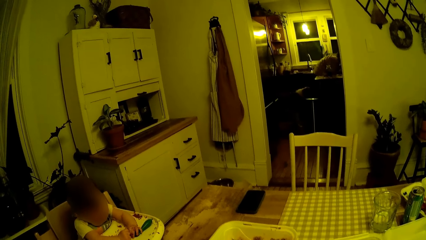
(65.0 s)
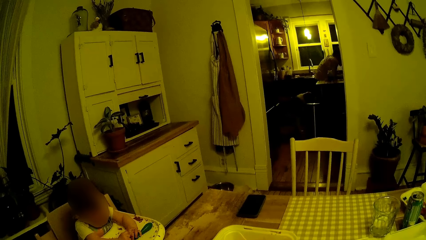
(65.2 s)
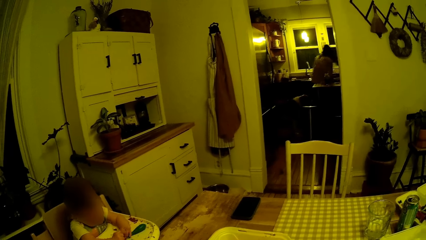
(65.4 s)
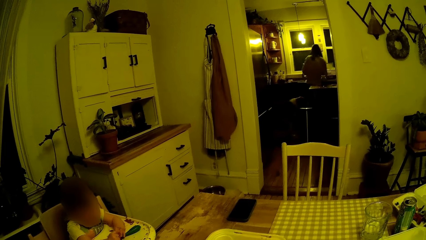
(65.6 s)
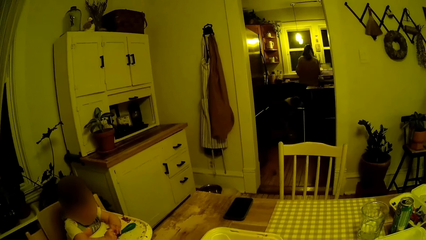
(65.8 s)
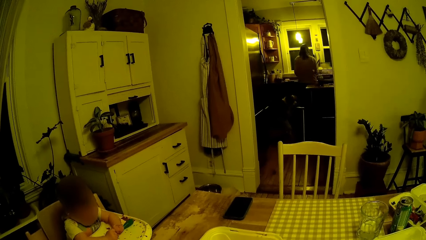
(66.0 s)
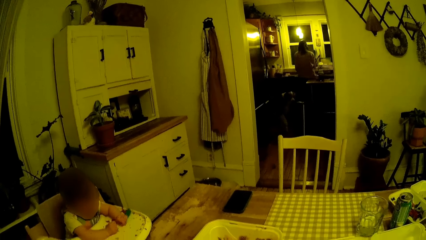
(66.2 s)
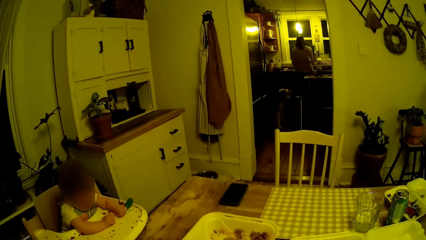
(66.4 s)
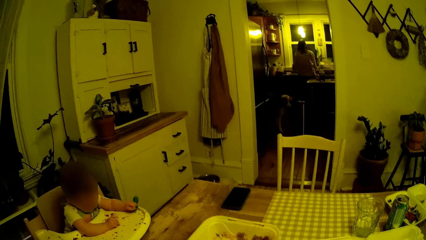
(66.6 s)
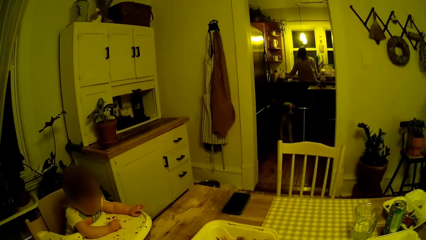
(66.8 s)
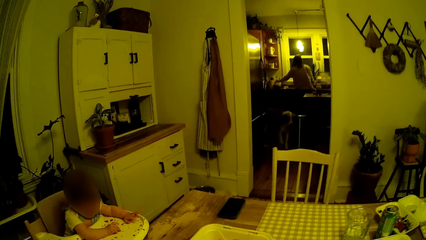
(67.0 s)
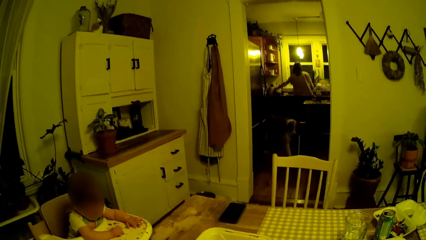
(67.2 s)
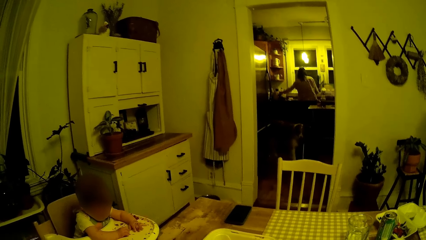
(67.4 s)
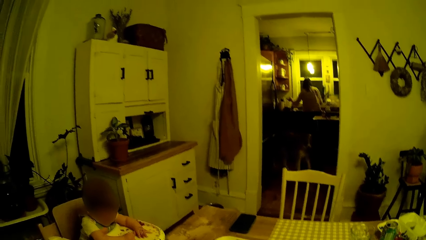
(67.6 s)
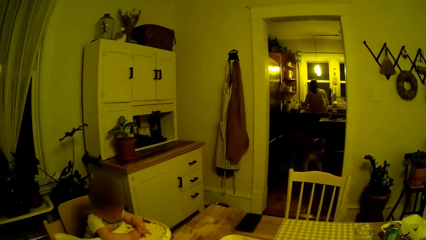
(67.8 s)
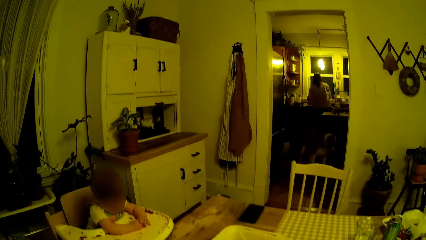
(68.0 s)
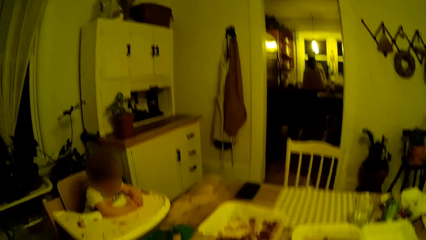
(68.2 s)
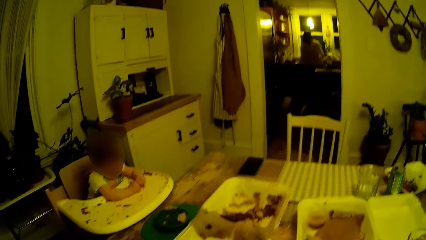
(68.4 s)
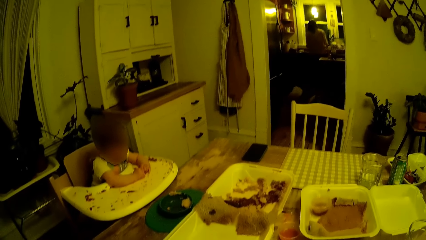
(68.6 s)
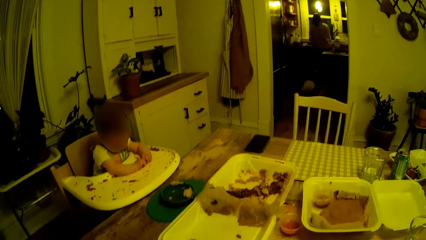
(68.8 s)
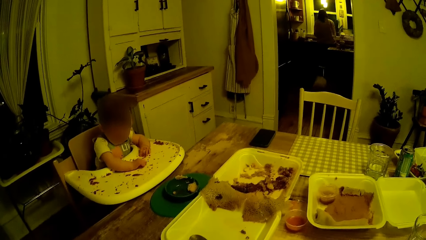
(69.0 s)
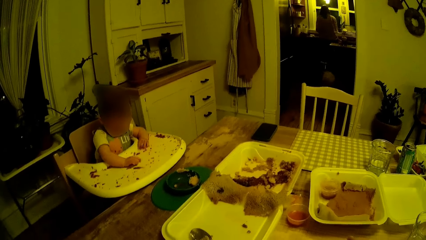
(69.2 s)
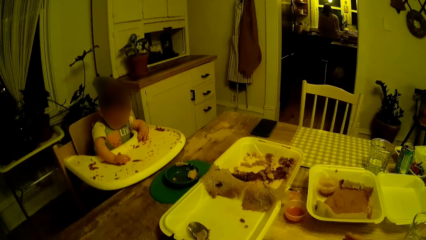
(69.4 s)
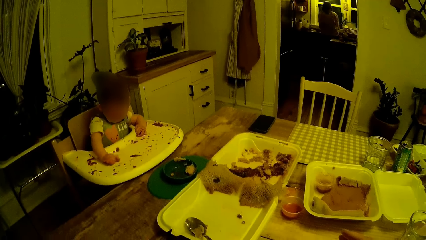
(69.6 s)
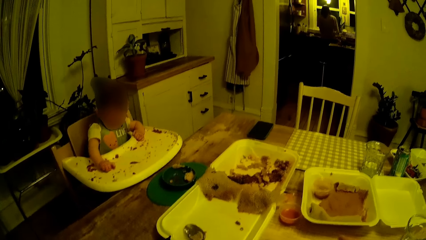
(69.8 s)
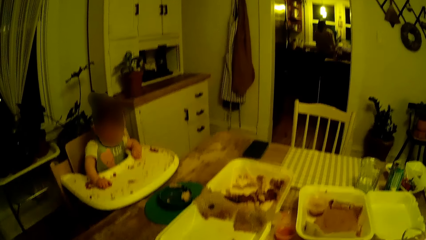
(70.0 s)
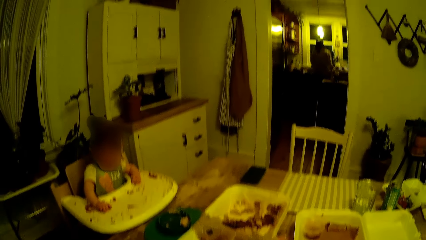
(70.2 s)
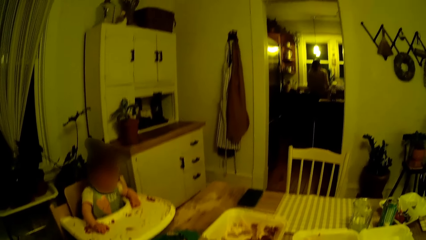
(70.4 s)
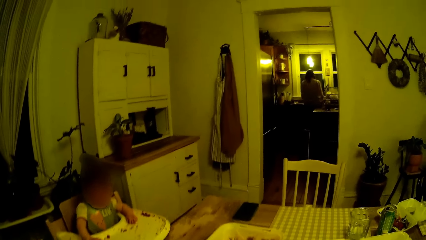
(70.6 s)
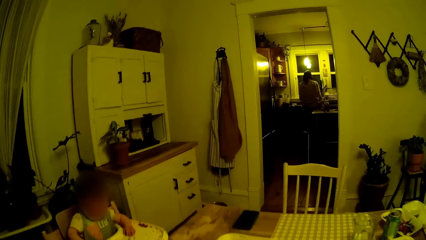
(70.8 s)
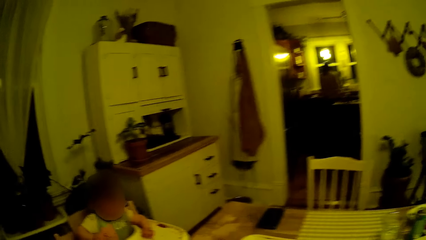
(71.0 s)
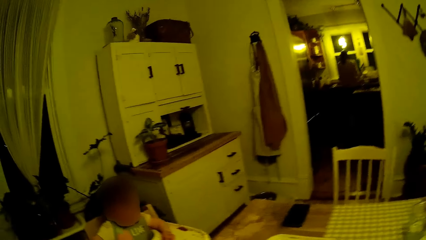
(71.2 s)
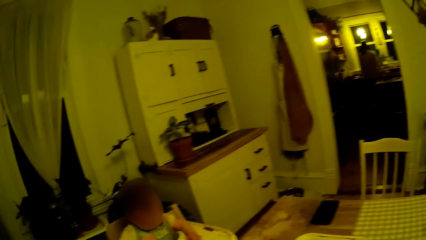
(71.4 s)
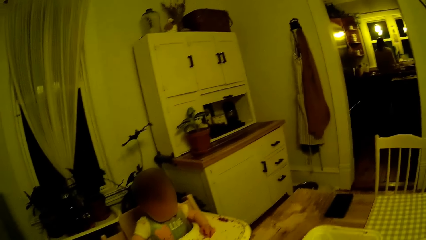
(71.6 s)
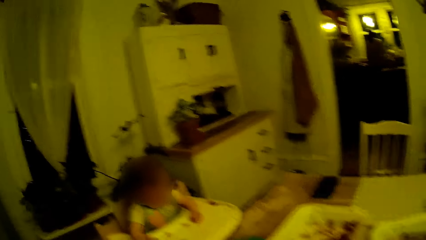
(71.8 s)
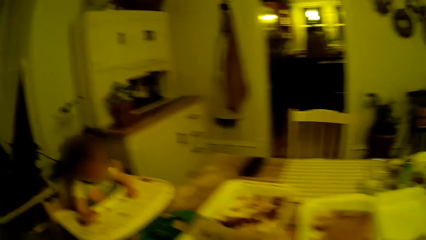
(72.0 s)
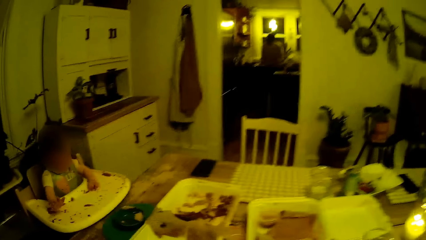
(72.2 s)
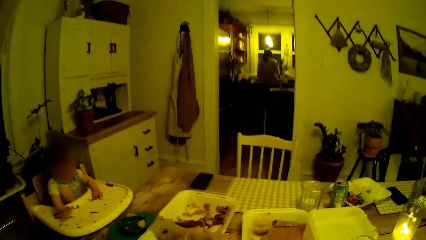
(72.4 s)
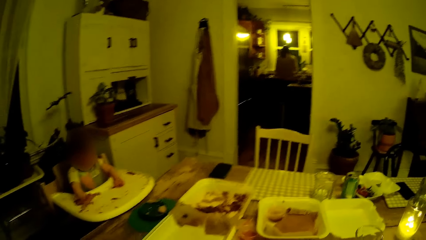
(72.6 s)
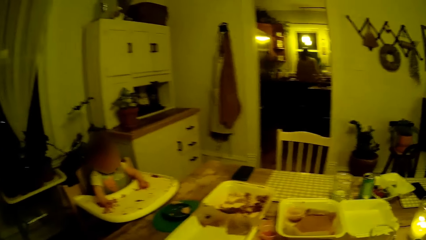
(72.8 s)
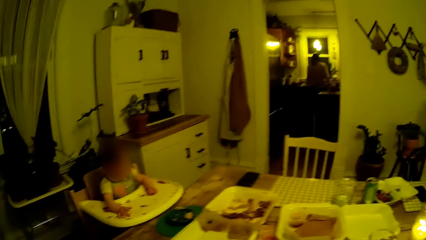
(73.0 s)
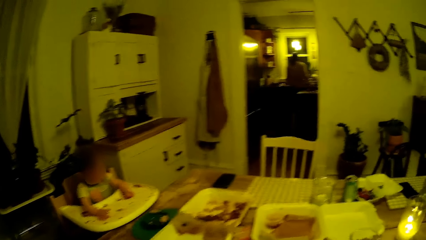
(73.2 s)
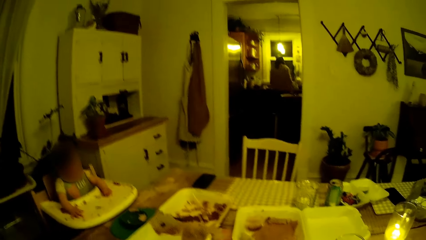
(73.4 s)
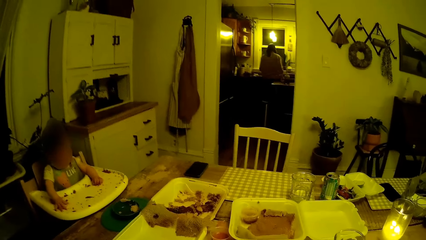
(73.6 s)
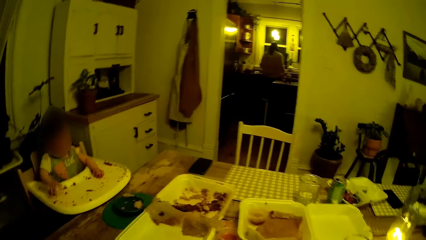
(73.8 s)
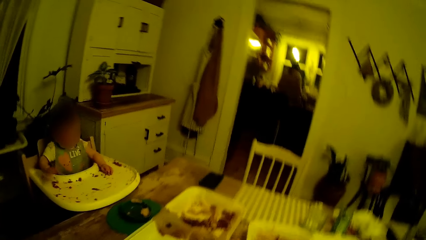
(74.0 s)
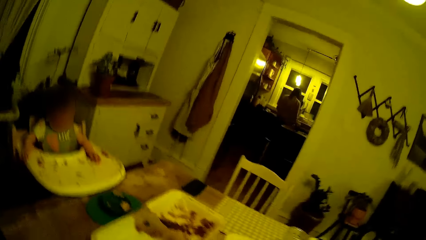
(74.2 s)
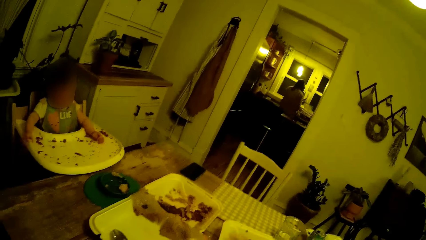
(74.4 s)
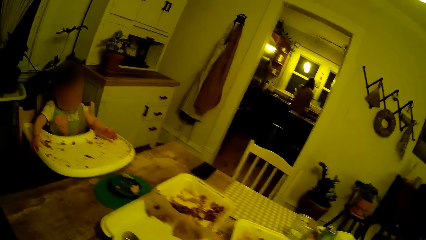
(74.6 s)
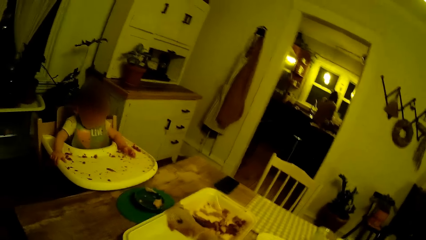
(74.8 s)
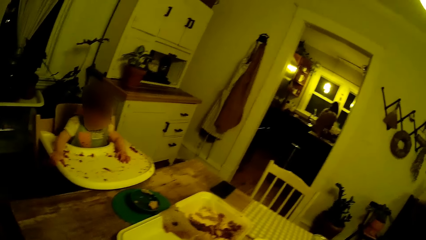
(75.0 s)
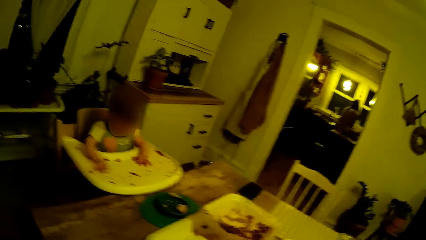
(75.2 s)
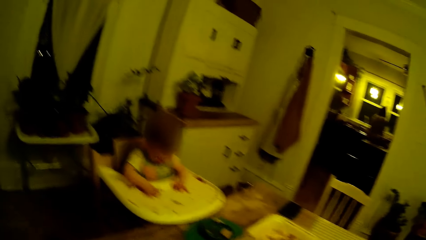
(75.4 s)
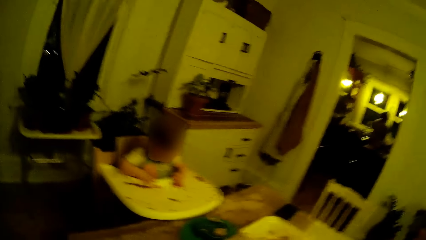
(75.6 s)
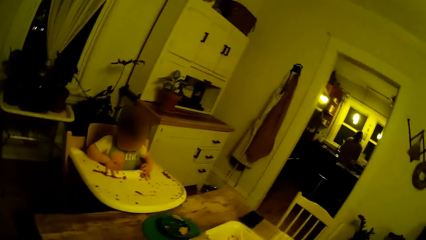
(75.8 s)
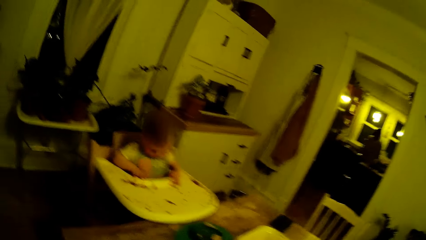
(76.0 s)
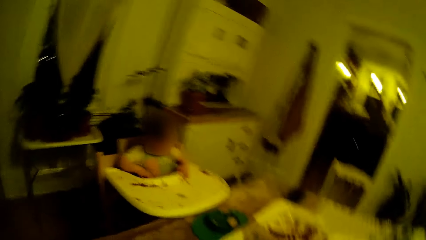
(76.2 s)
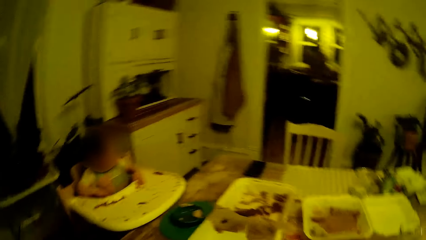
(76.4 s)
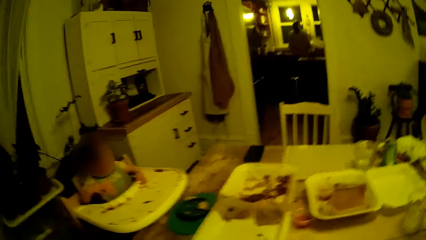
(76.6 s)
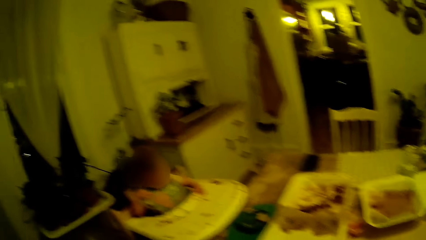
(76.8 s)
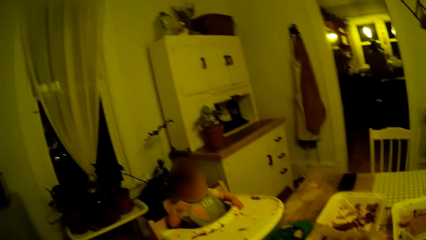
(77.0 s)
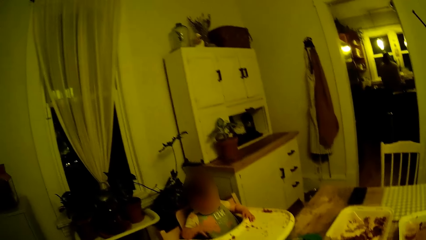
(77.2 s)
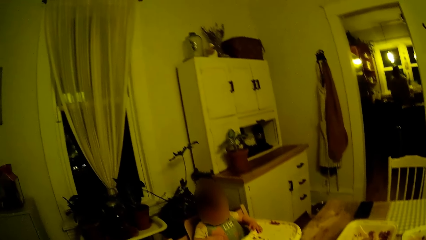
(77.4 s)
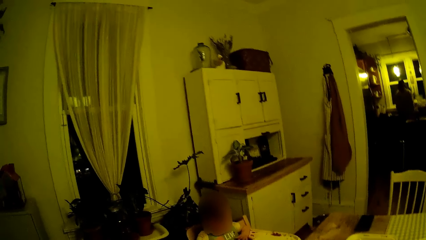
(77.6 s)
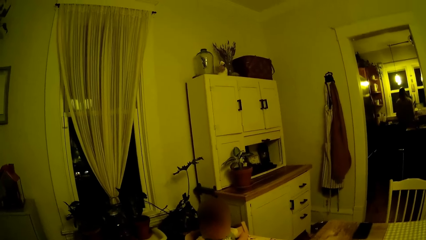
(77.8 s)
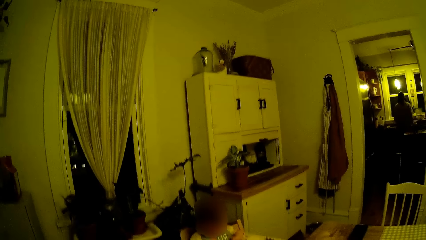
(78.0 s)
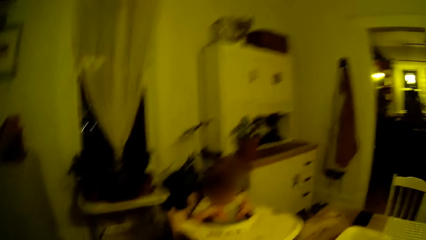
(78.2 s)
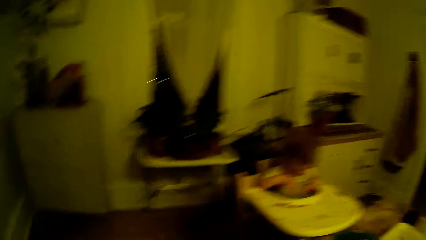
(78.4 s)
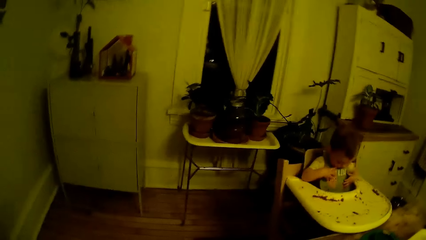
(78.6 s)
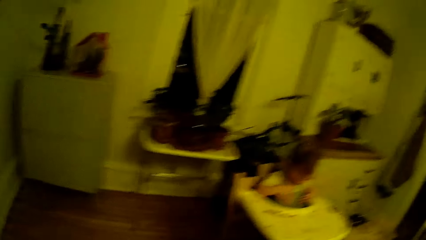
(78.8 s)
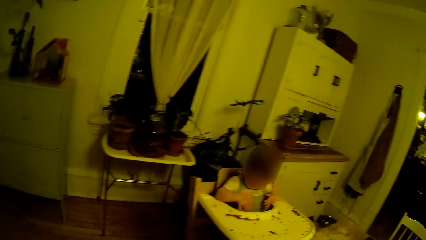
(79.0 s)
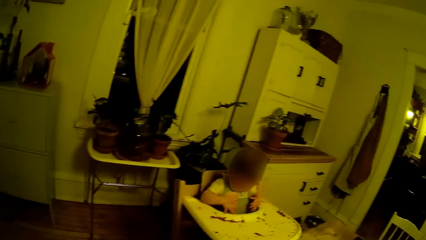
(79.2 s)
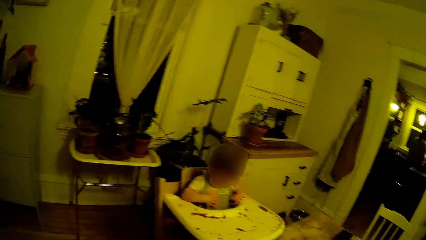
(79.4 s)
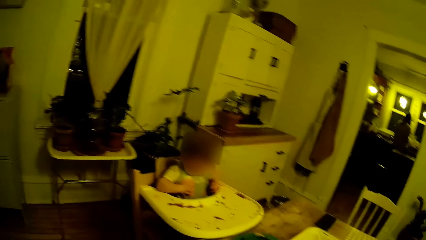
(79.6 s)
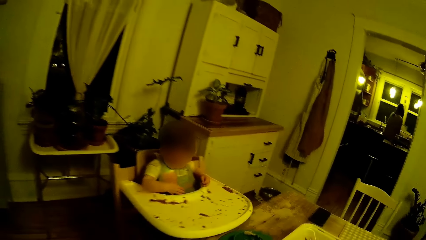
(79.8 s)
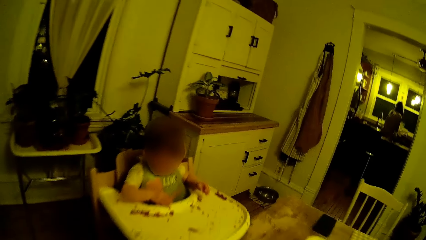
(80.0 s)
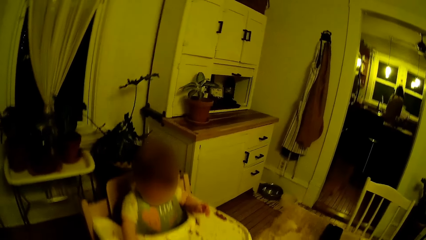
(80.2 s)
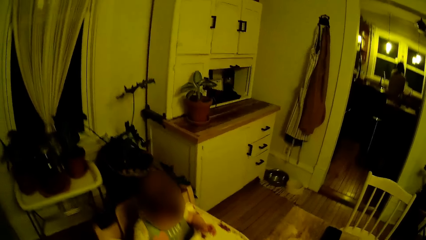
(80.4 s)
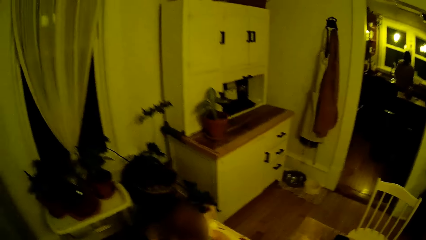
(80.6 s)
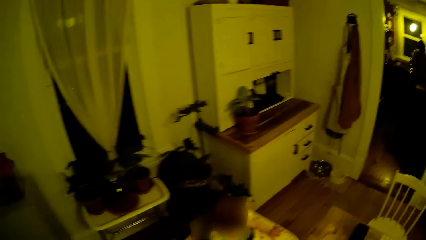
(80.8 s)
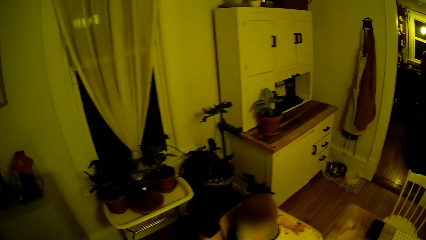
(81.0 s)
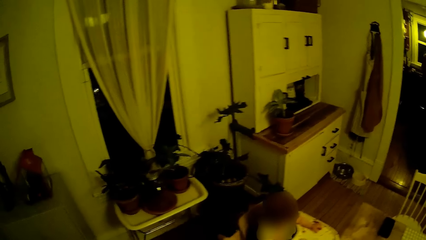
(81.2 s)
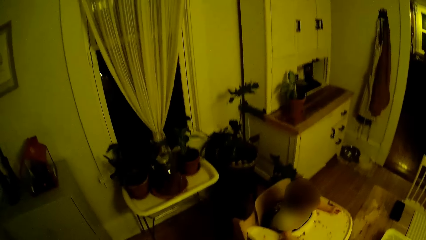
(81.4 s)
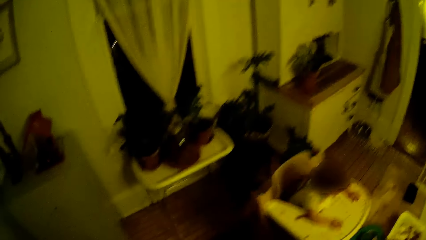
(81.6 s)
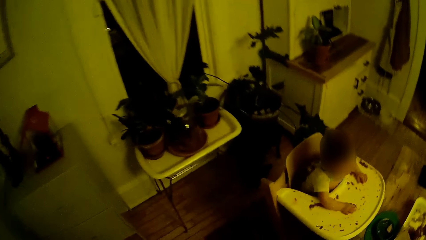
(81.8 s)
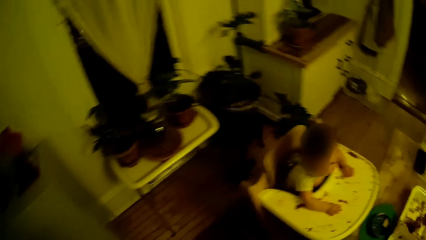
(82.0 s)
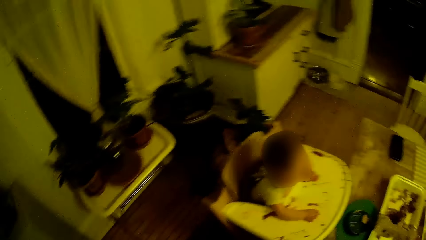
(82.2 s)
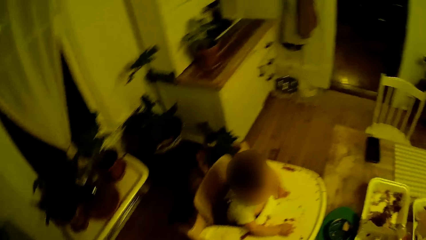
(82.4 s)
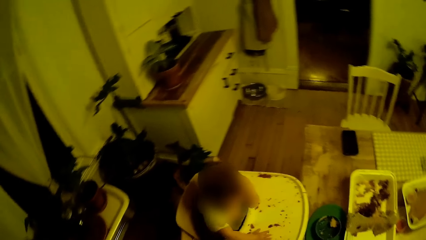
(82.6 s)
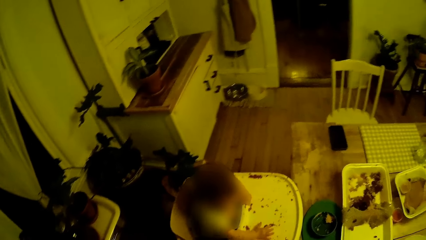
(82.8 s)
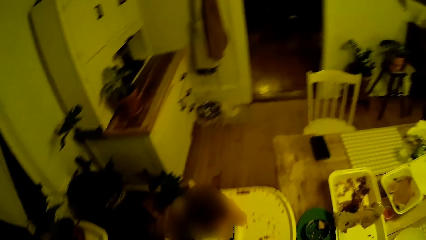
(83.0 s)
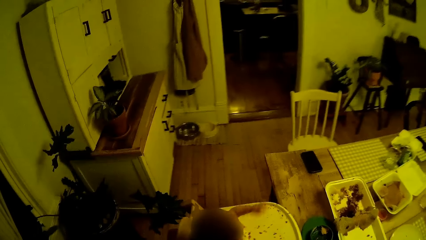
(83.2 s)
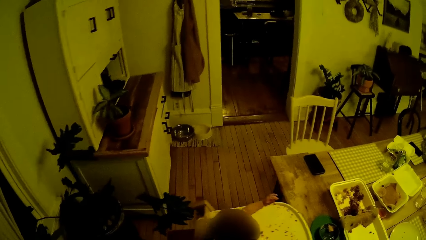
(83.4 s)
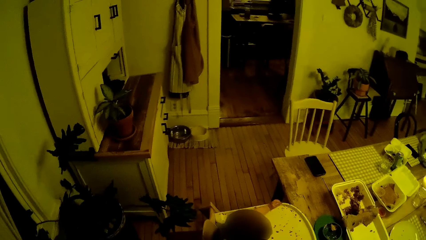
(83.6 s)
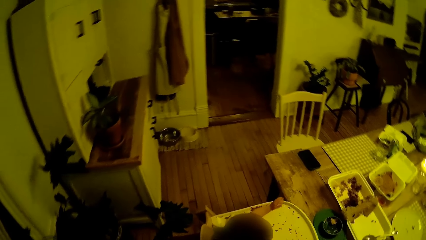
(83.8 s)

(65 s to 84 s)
The baby throws the toy on the floor with his left hand. The camera wearer stands up from the dining table.
